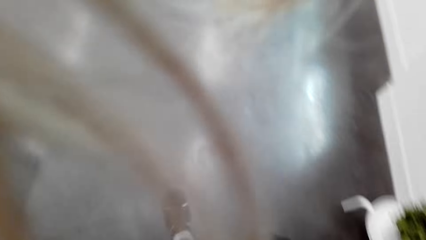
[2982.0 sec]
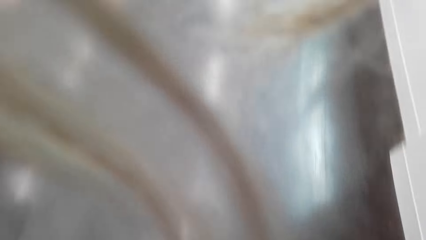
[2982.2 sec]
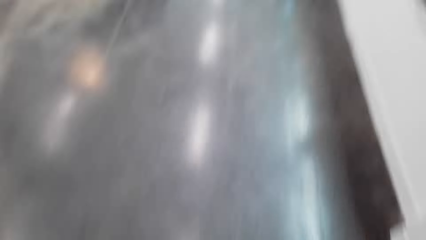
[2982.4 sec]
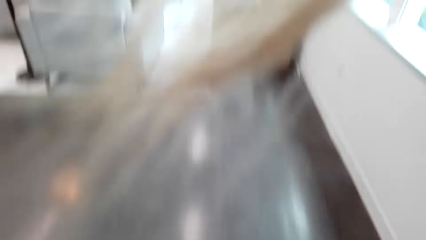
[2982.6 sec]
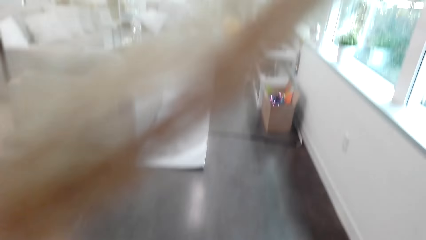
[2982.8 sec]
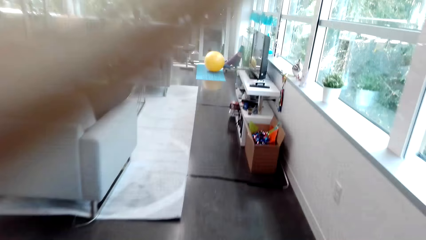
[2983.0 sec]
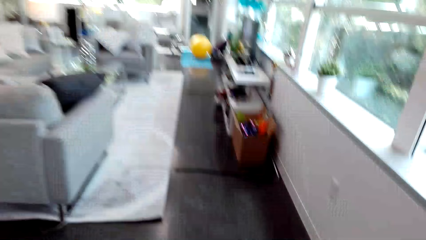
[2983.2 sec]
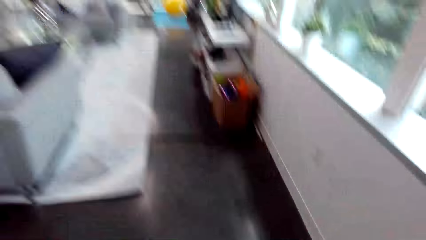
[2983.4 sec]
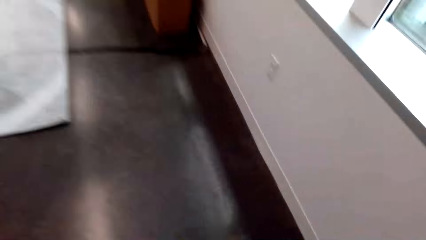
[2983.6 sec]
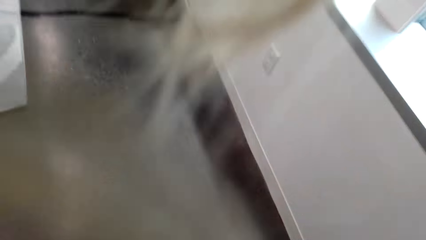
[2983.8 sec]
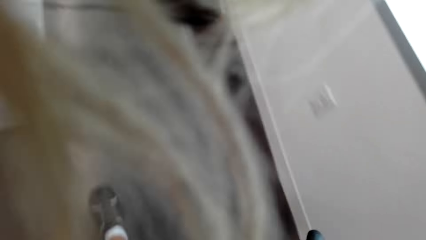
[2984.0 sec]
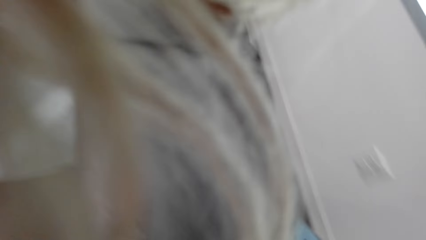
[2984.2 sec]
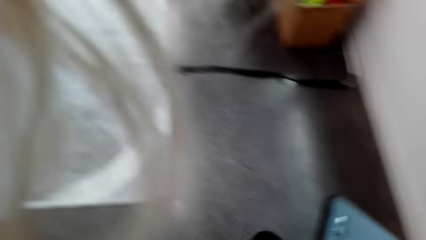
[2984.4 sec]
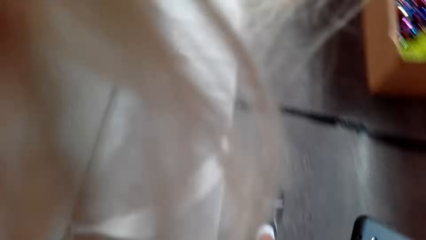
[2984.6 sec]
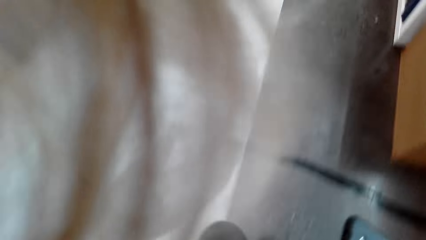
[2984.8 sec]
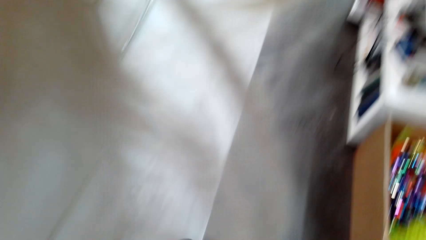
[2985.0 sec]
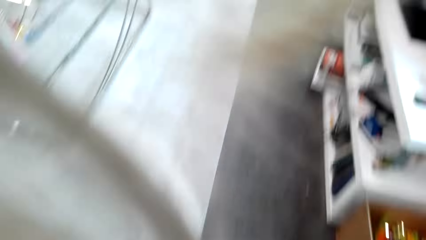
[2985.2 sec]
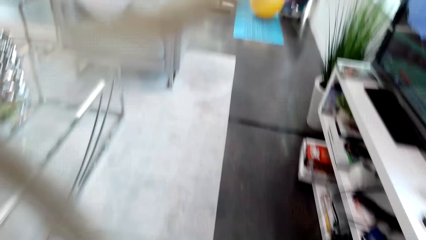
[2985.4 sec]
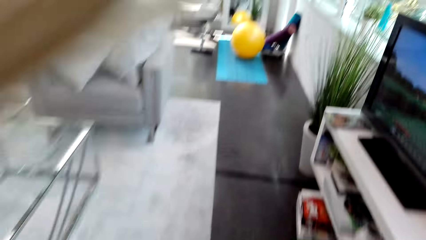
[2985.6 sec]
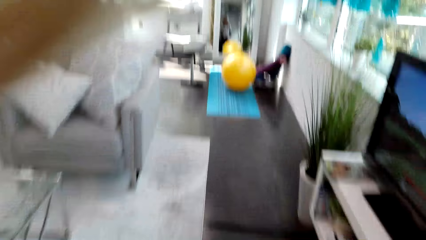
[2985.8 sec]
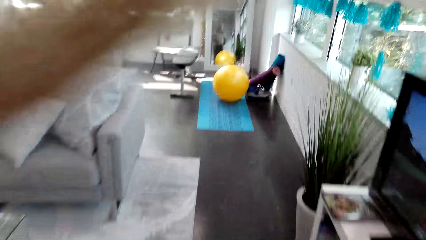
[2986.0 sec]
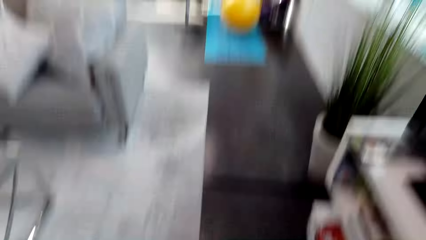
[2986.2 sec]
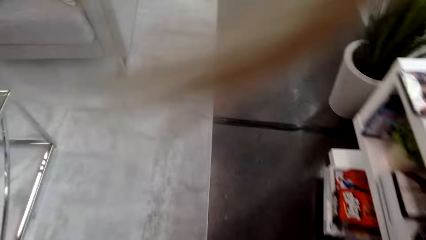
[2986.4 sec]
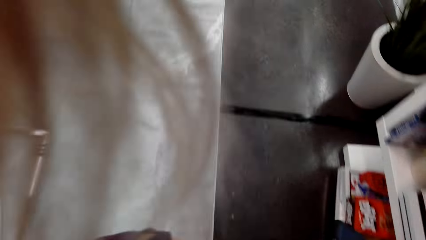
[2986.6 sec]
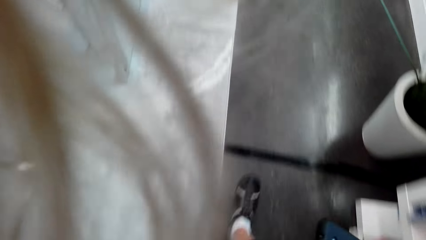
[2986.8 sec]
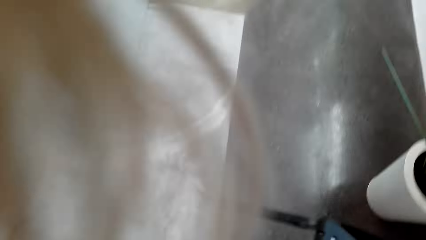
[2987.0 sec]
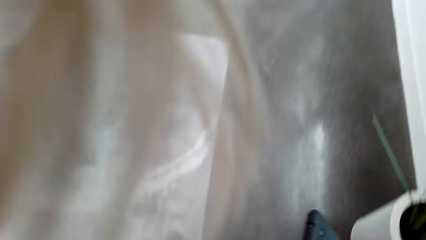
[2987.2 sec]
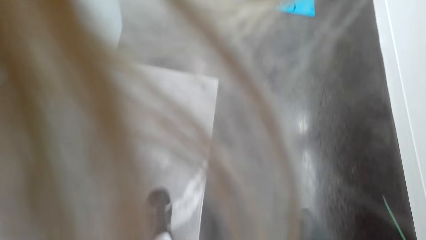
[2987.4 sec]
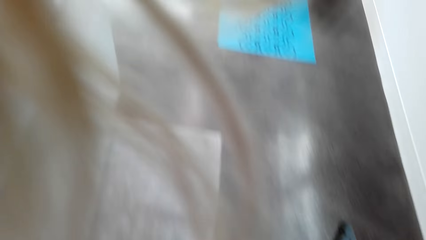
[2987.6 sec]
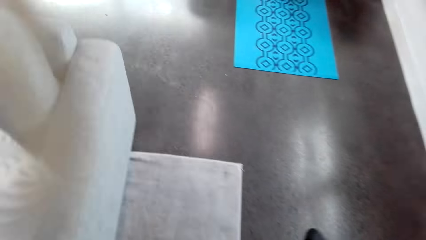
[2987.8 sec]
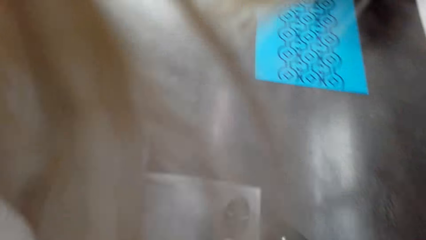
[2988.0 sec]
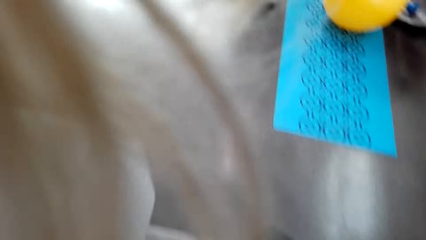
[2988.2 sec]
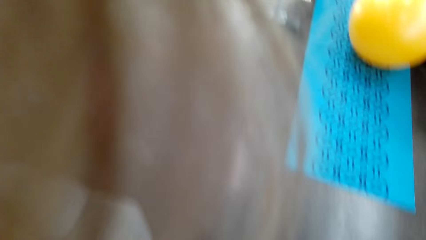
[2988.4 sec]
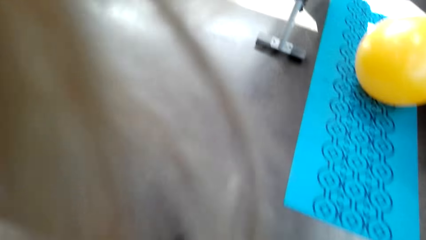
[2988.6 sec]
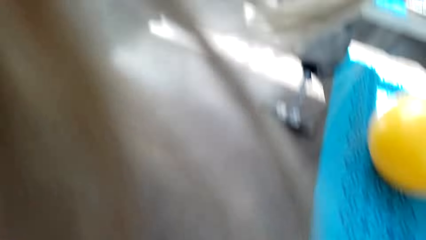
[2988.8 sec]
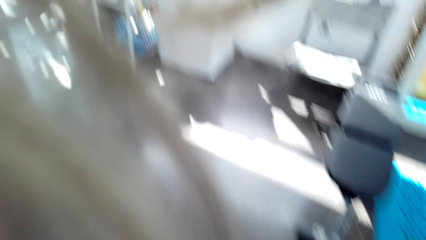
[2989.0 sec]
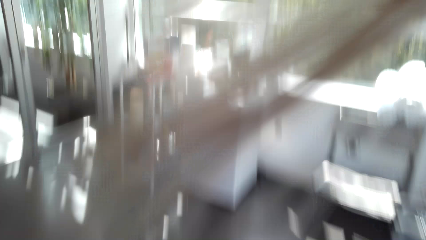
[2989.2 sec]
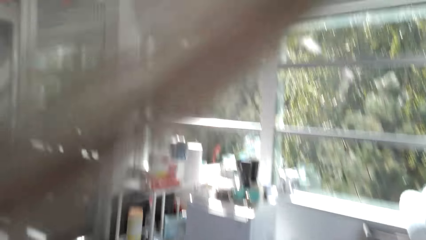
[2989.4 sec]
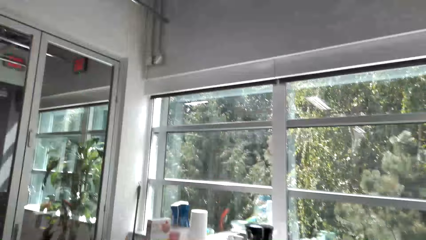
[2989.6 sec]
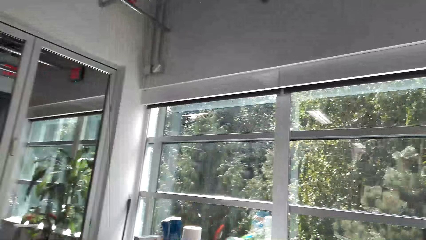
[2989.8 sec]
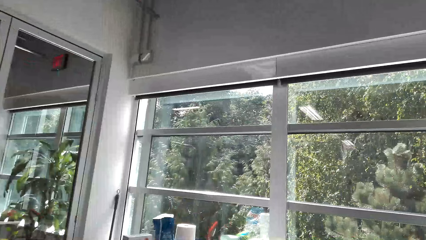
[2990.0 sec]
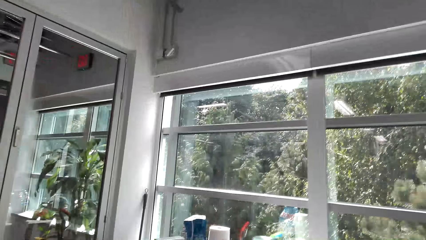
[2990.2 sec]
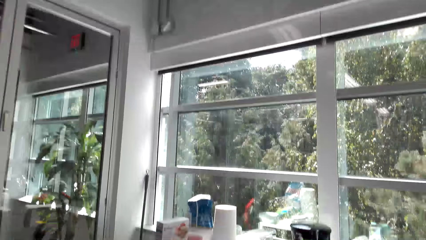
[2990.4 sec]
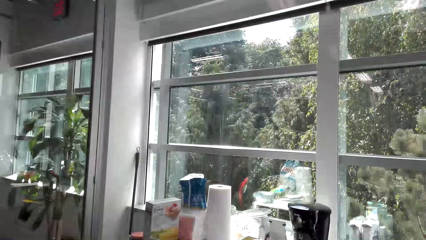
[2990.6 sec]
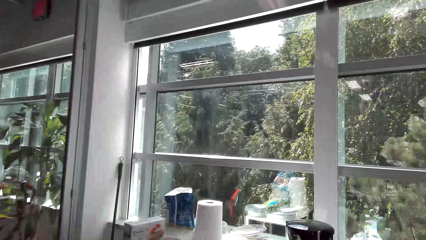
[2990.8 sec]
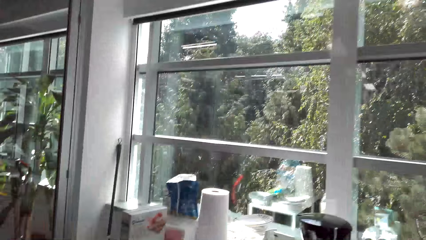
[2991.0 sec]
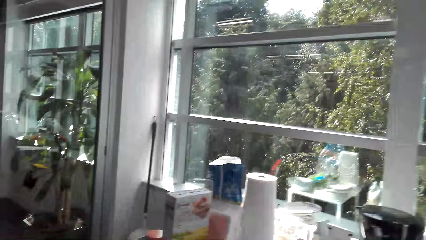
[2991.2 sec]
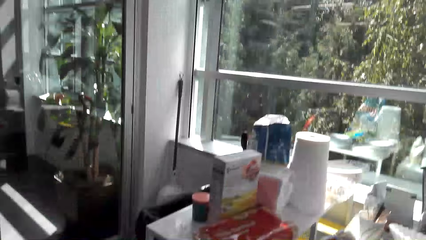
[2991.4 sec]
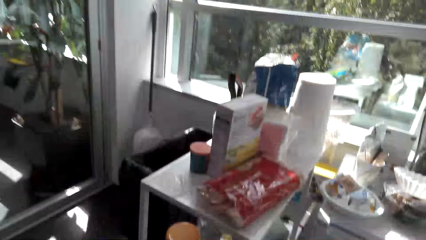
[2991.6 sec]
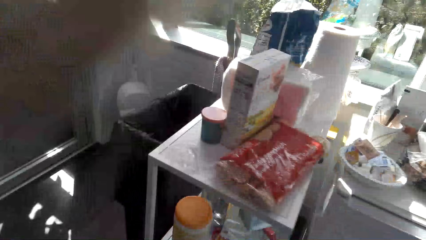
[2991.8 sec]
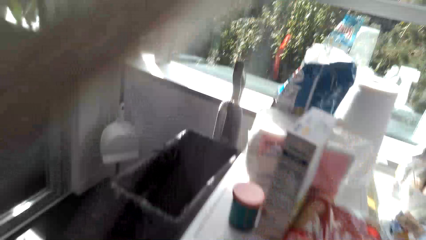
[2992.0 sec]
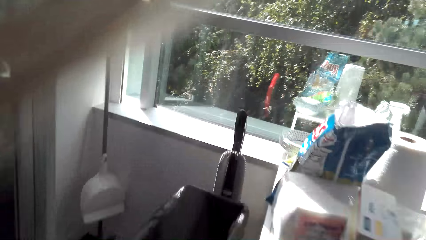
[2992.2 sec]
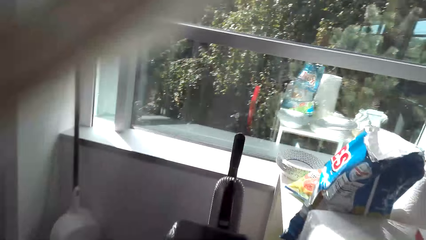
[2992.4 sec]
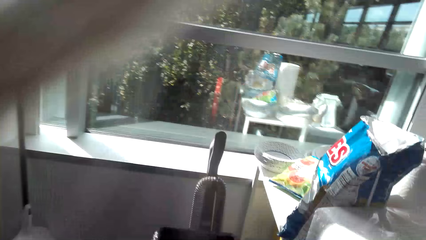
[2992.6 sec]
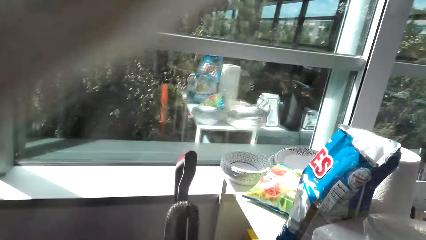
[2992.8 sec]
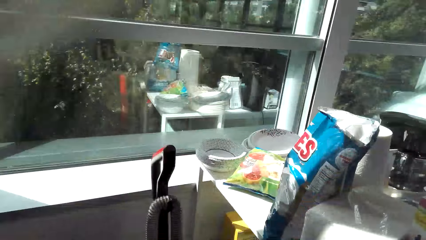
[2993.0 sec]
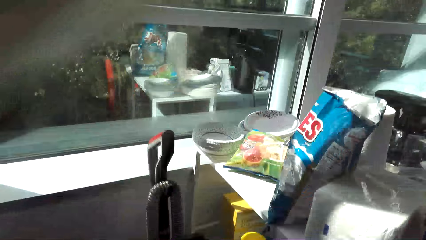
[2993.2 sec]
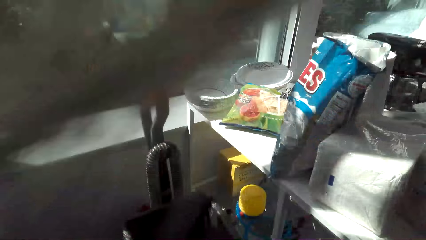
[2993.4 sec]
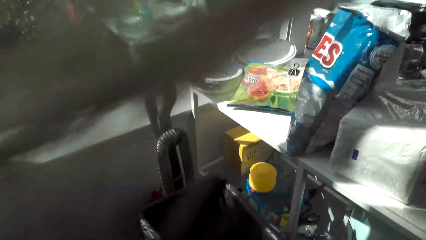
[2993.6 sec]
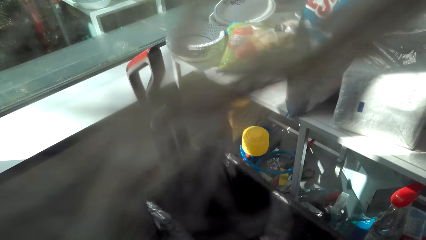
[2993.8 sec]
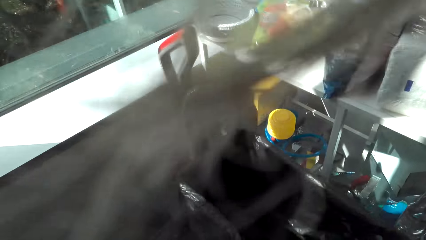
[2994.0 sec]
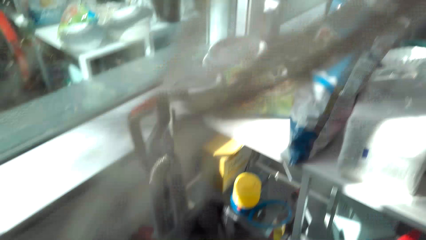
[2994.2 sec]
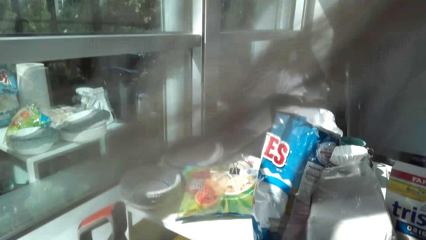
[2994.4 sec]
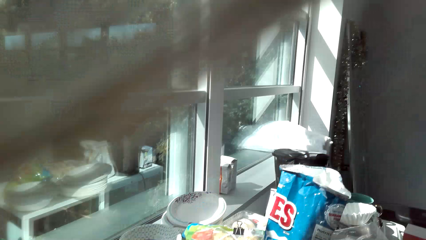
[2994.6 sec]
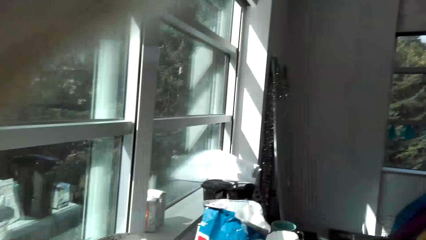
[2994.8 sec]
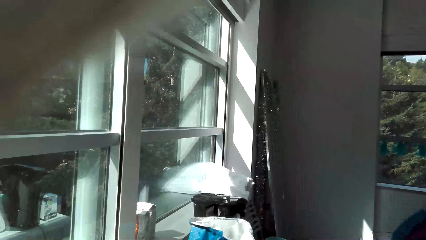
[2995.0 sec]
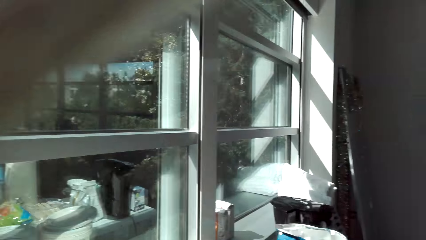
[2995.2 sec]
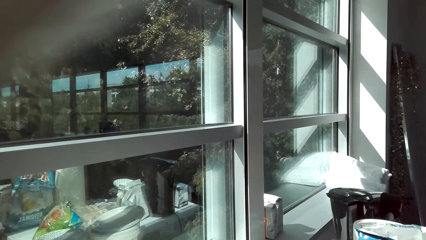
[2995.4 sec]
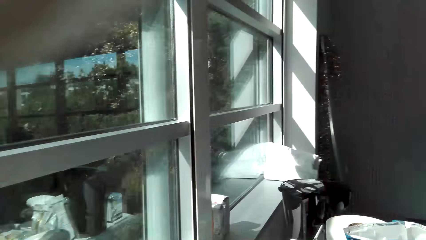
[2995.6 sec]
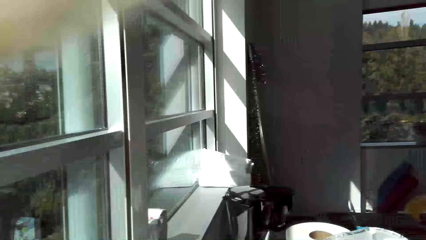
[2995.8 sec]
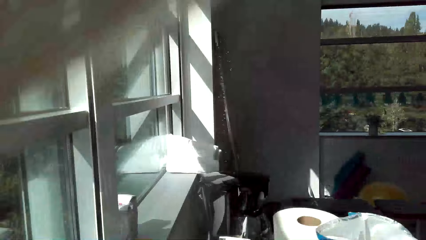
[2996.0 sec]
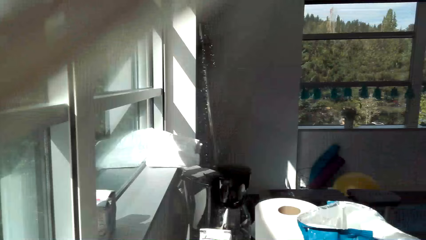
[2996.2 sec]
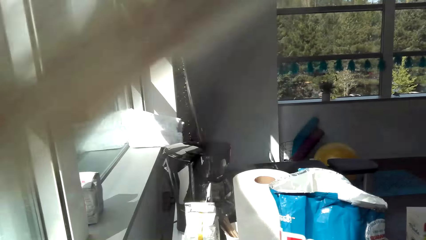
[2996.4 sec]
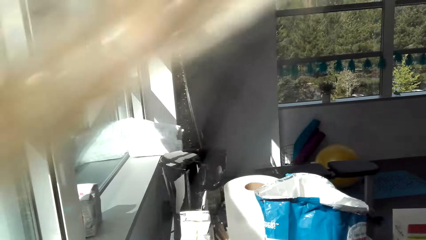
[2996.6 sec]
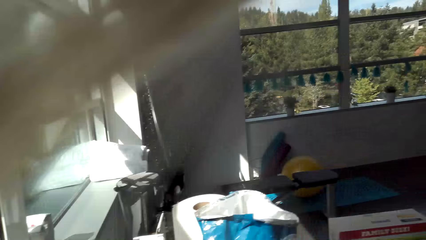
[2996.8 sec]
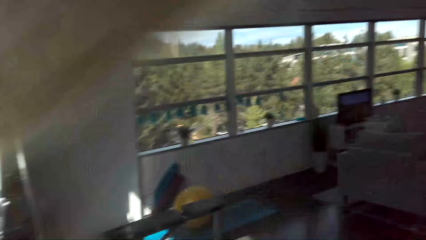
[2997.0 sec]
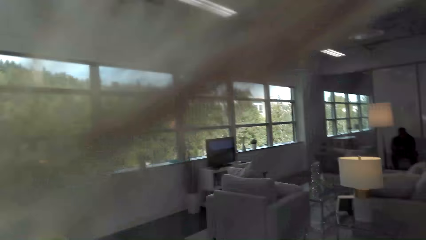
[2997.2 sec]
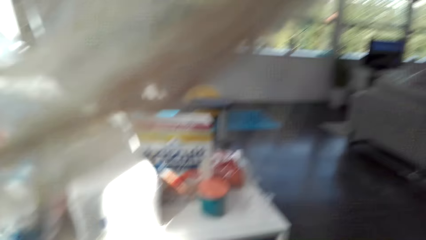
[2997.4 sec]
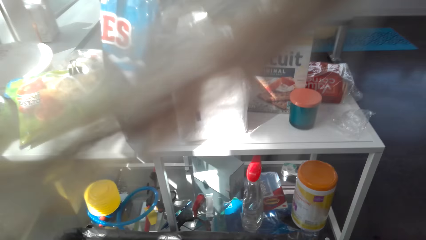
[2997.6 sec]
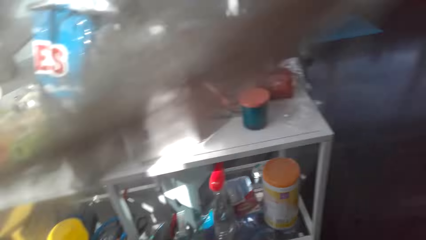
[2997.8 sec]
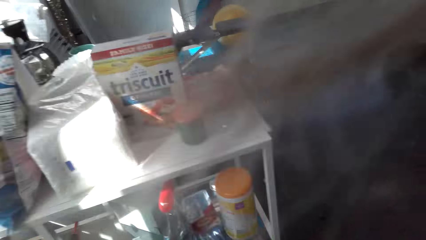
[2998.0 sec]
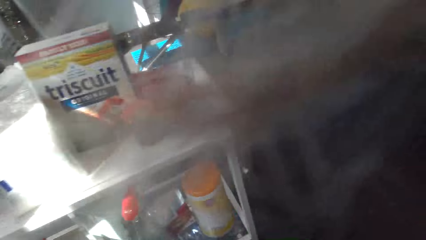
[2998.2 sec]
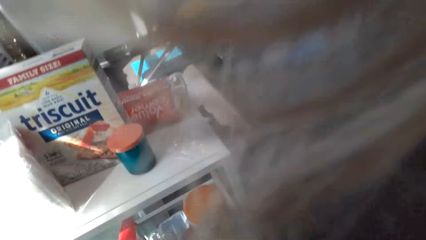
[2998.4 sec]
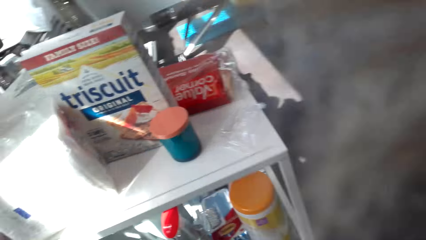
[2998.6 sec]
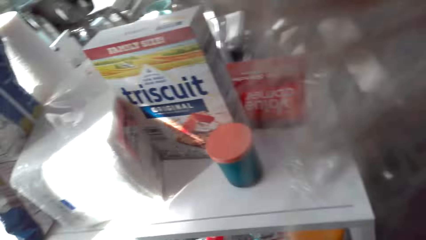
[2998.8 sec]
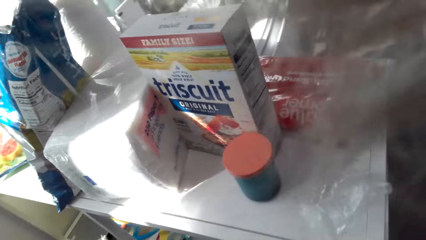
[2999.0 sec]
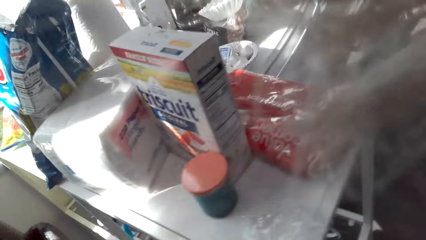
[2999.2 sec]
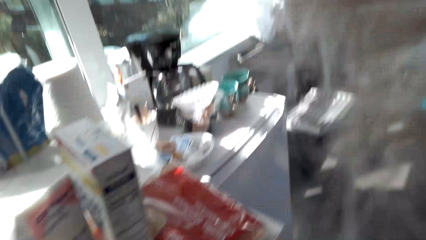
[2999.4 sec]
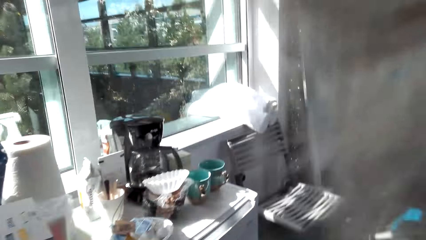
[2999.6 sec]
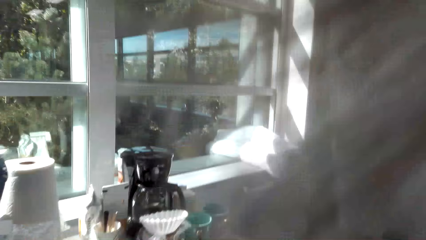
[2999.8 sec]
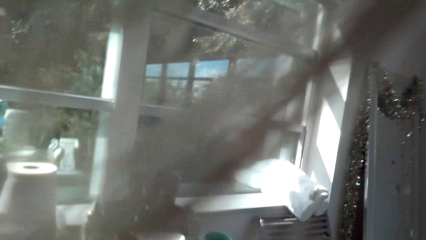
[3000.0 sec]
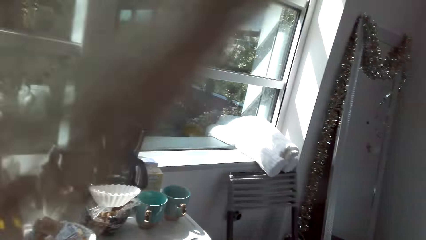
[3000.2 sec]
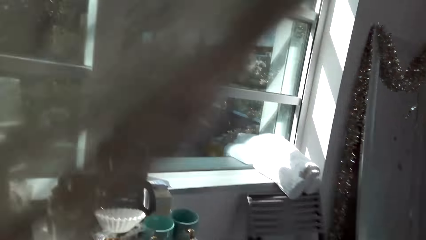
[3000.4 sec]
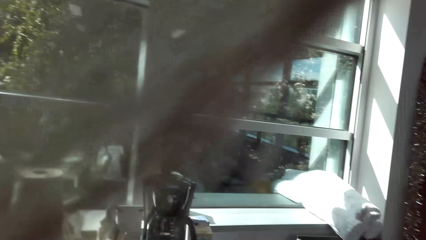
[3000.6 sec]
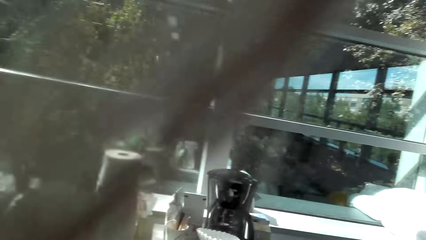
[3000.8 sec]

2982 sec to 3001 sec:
The camera wearer touches something. They walk in the house. They look around. A man sits on the chair. The camera wearer talks with the man. They walk around.
